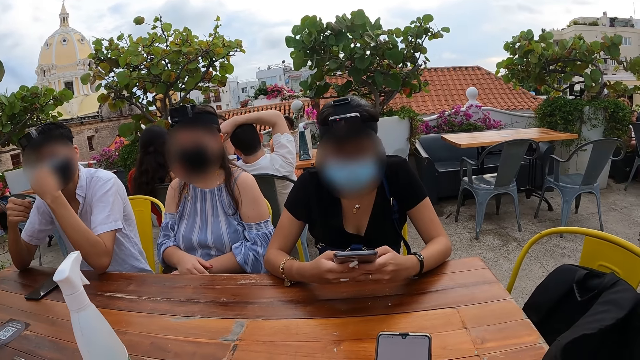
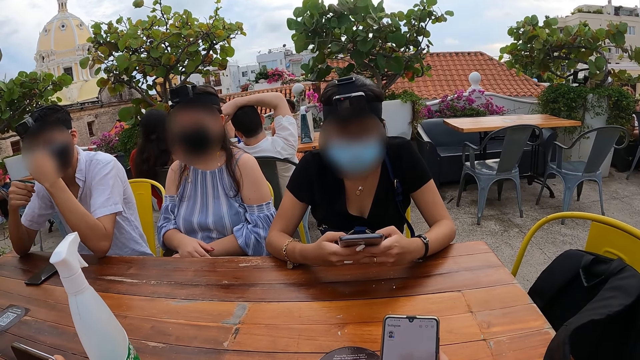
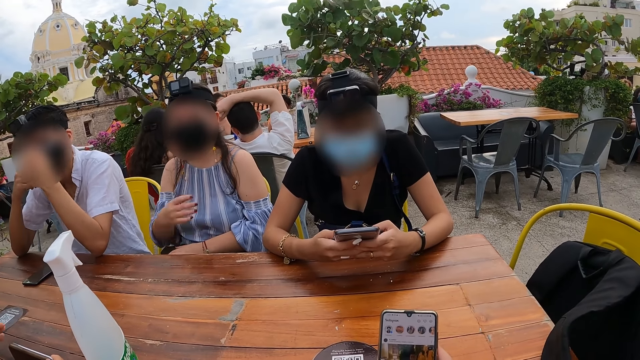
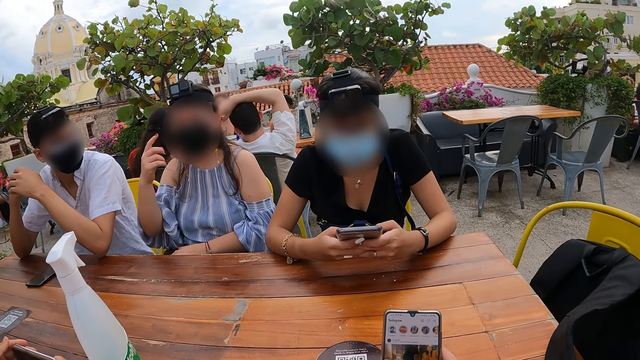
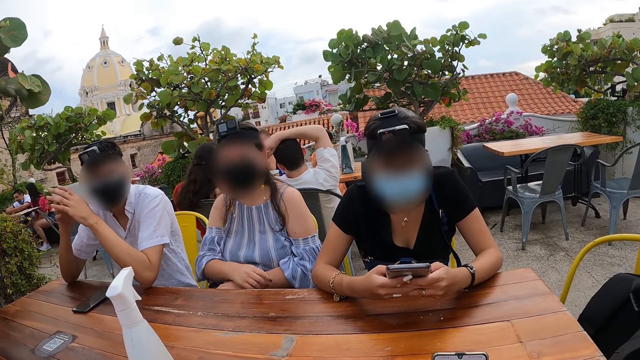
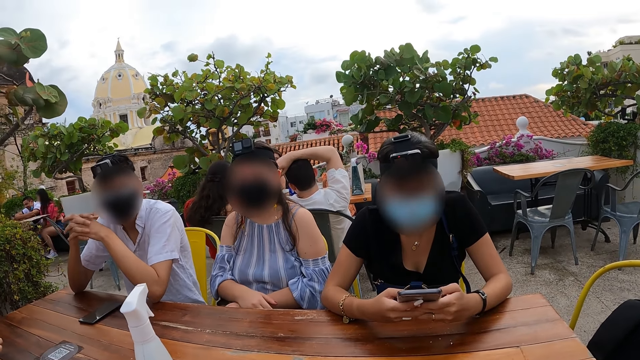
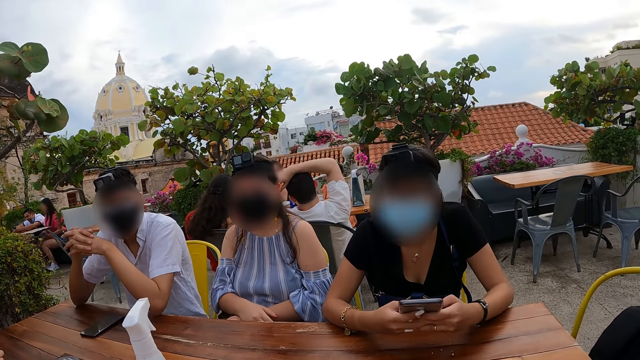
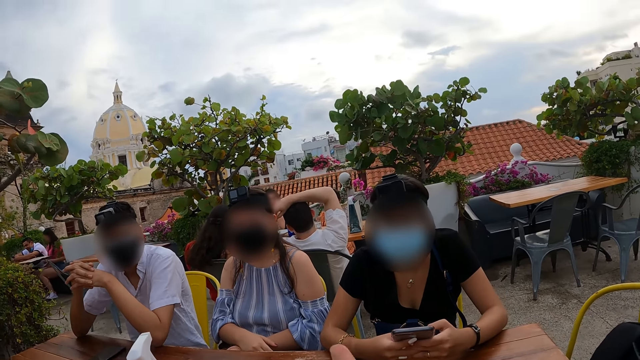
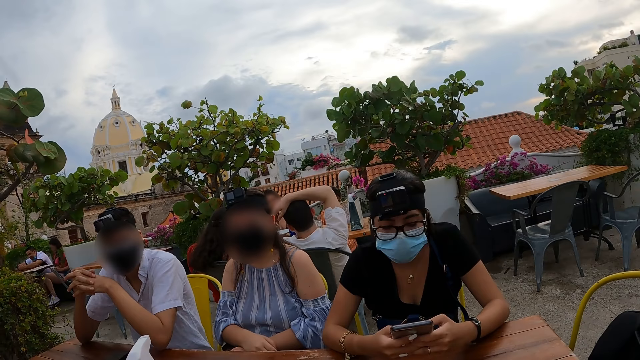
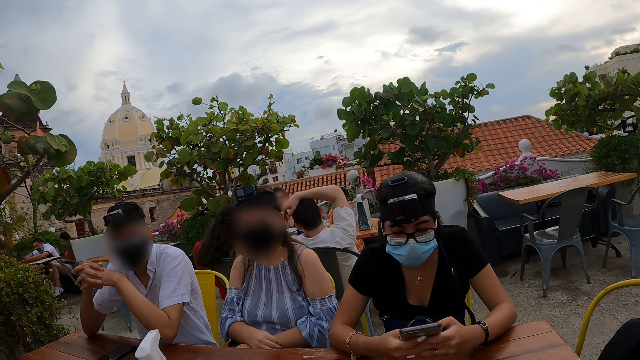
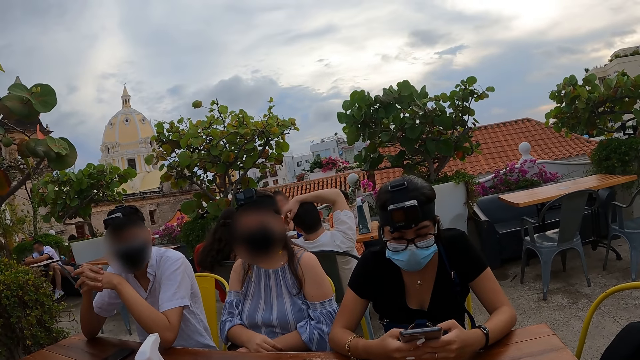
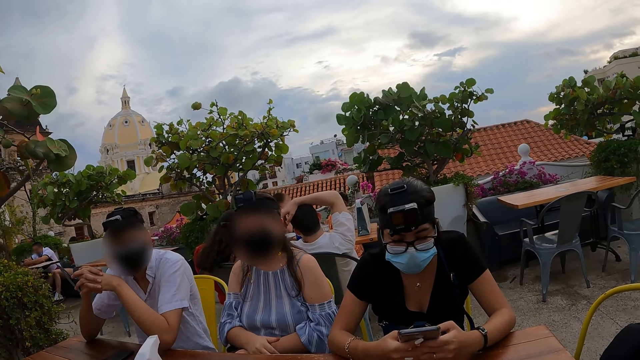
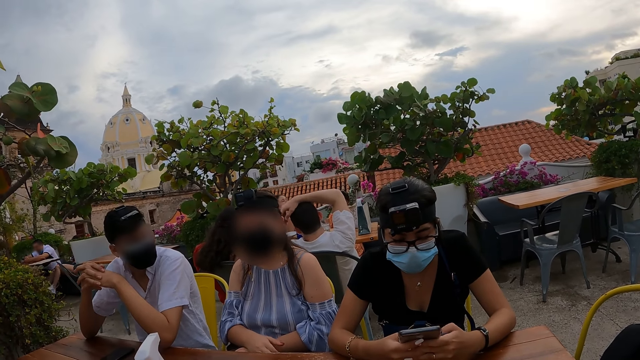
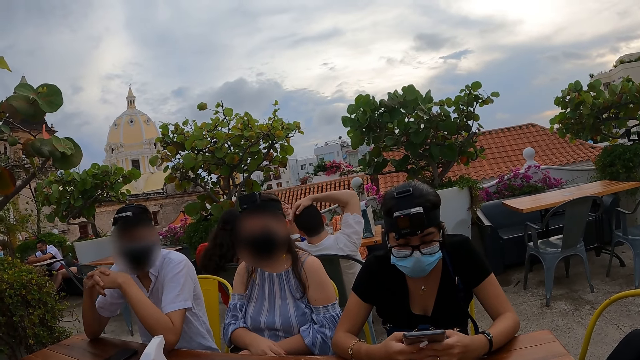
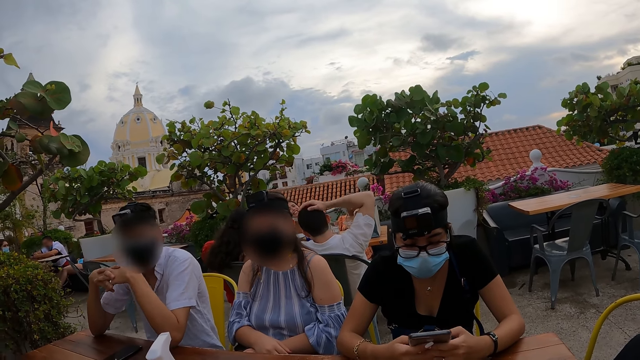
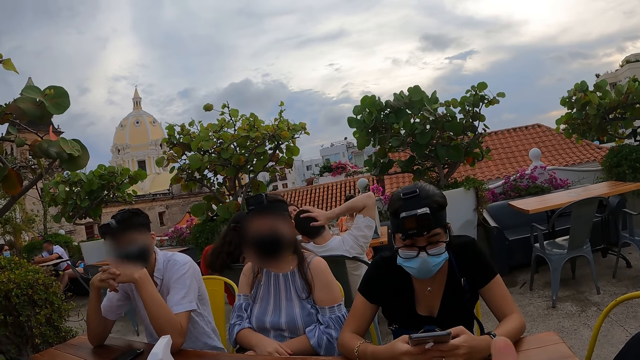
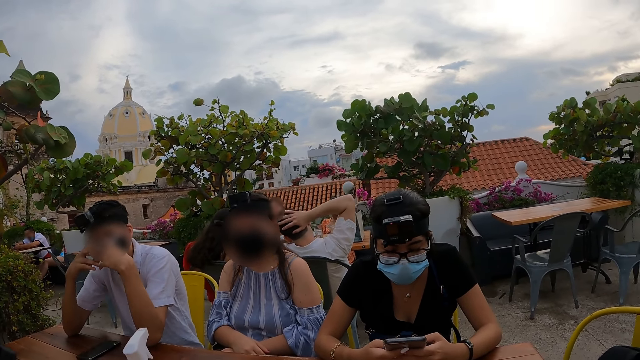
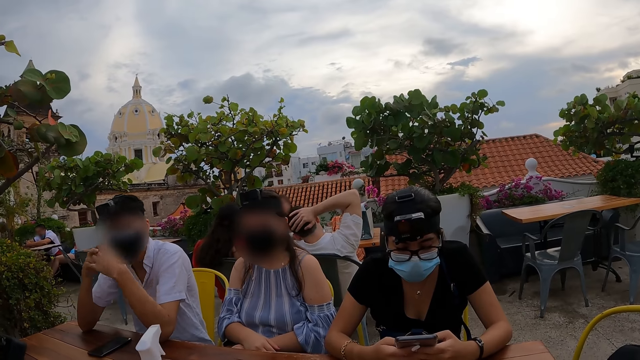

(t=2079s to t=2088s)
The camera wearer stares at his friends.

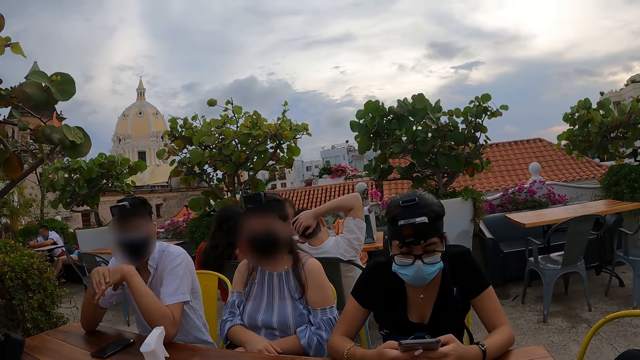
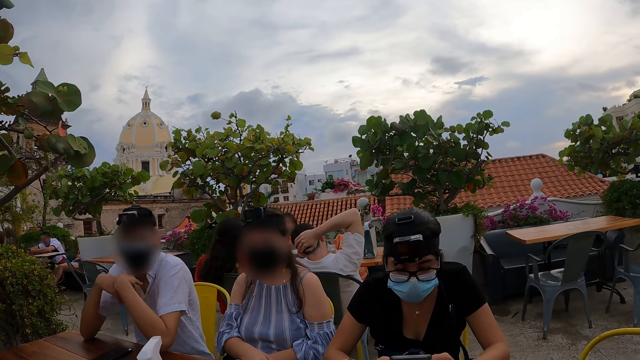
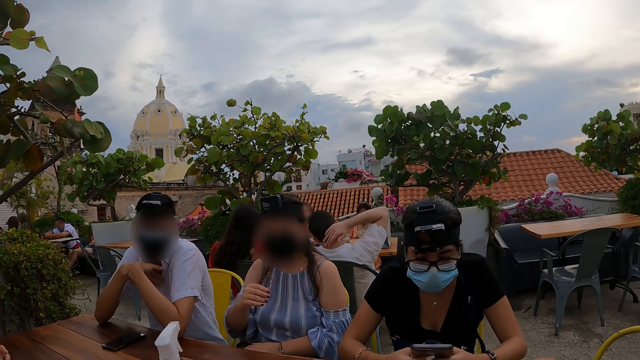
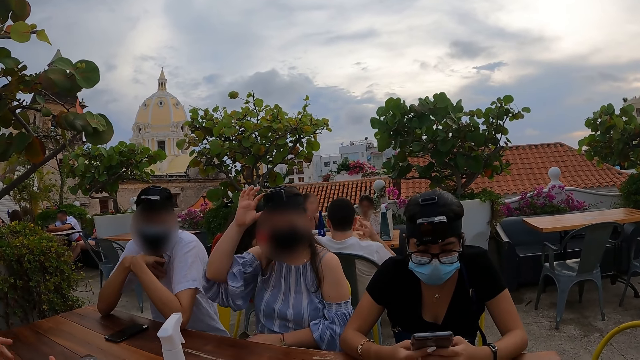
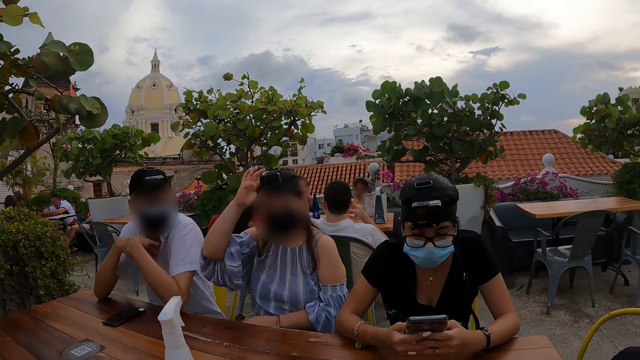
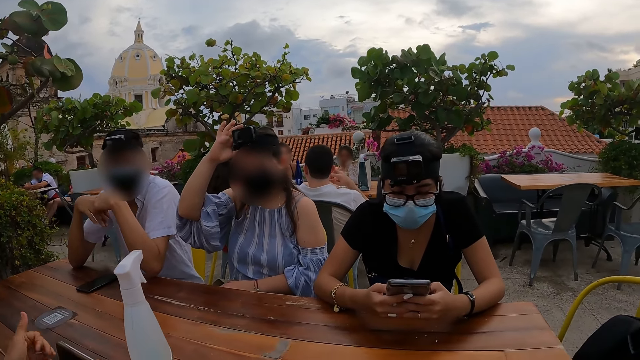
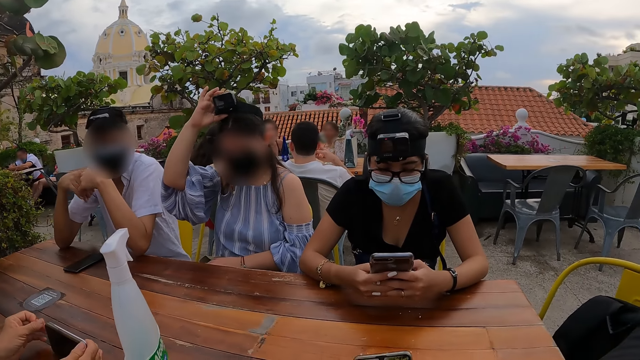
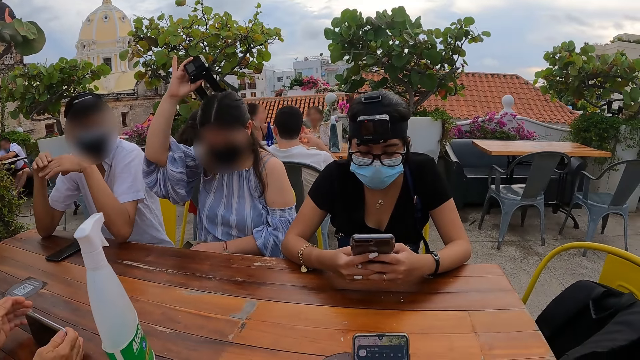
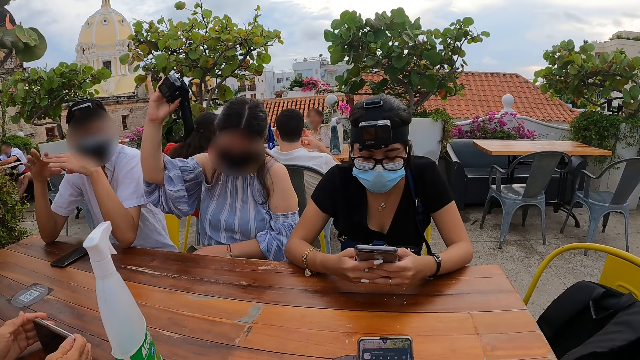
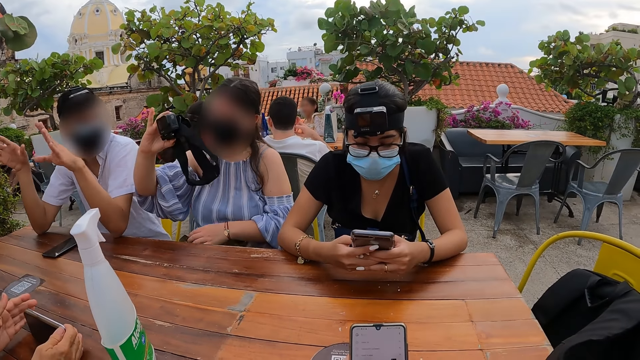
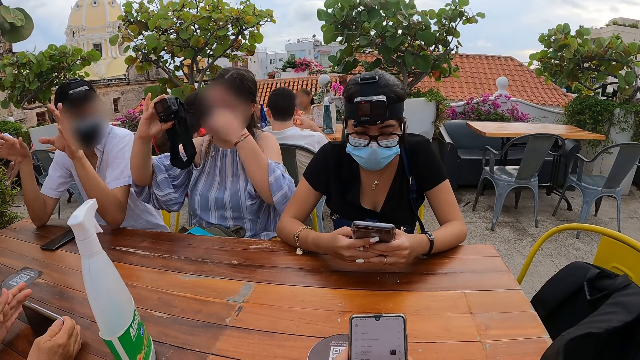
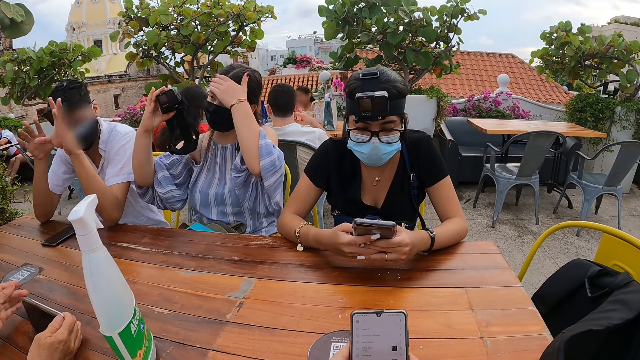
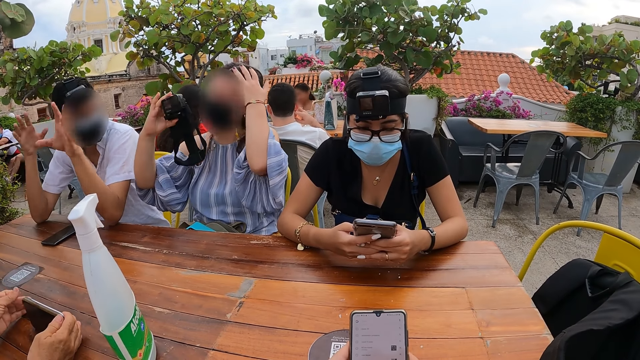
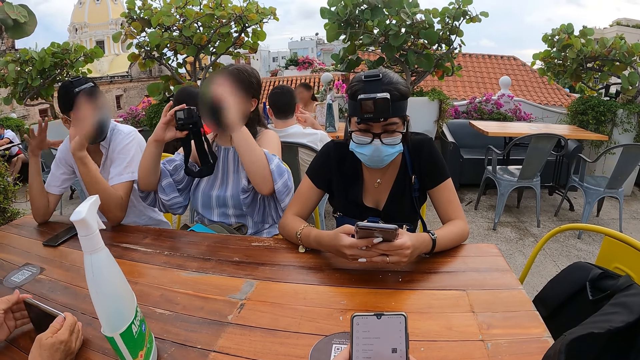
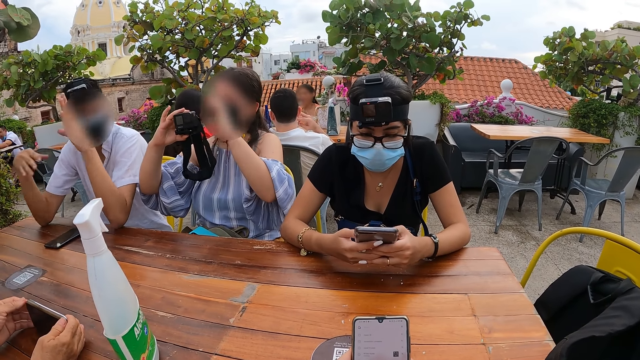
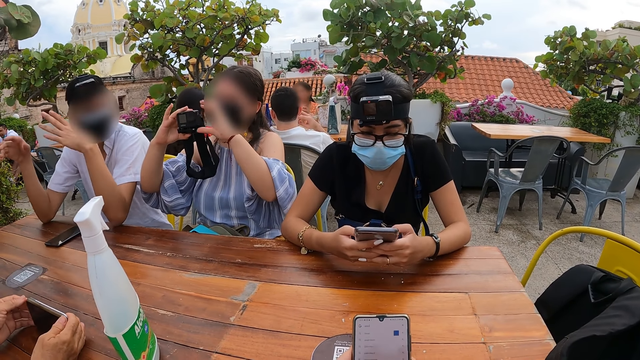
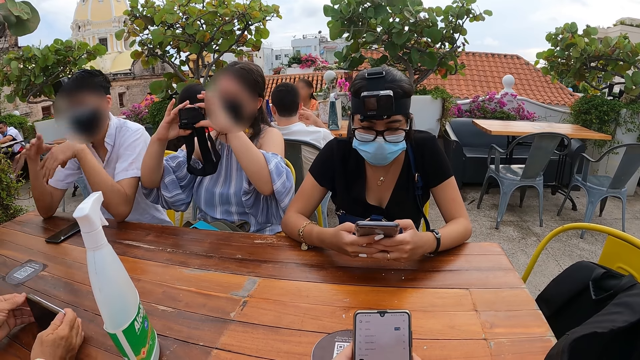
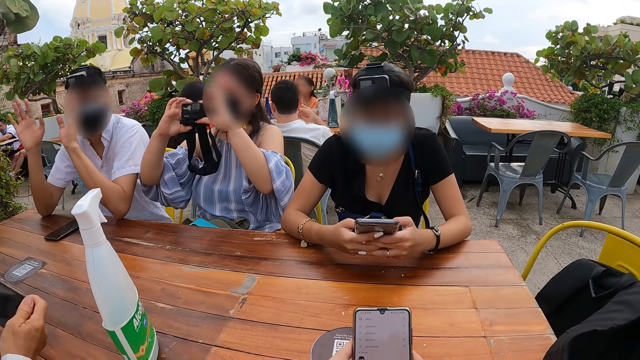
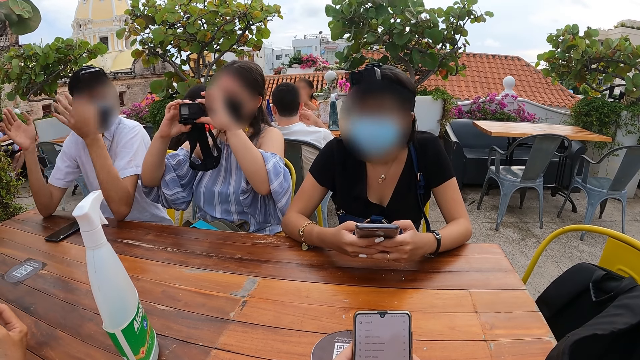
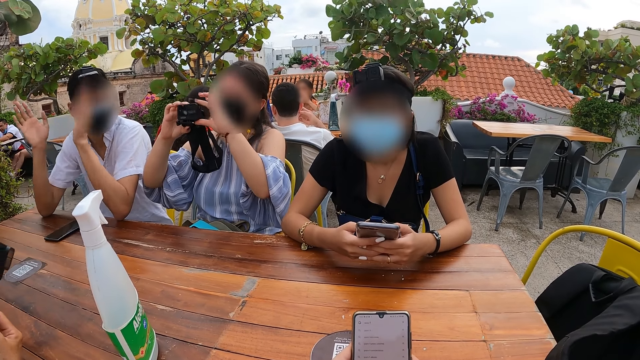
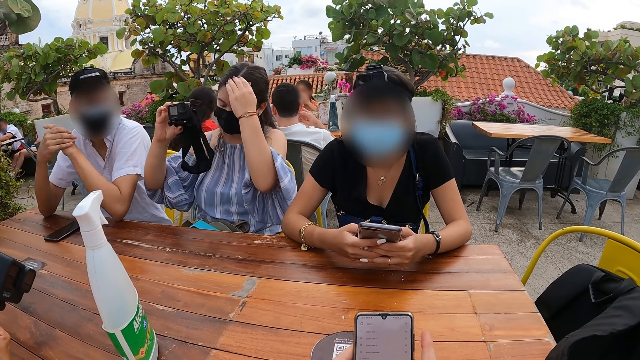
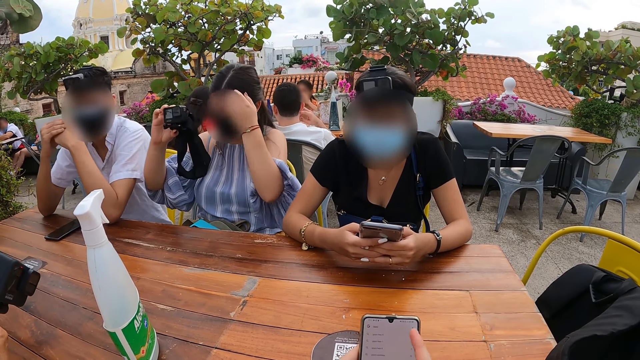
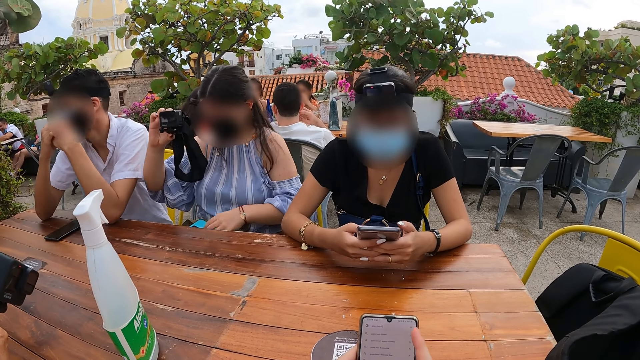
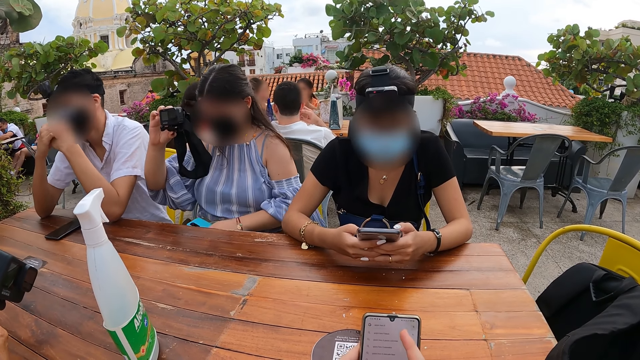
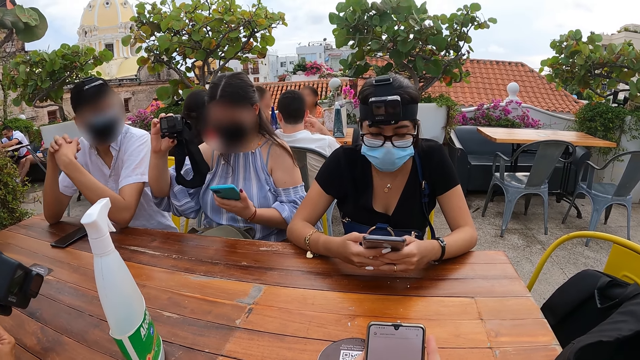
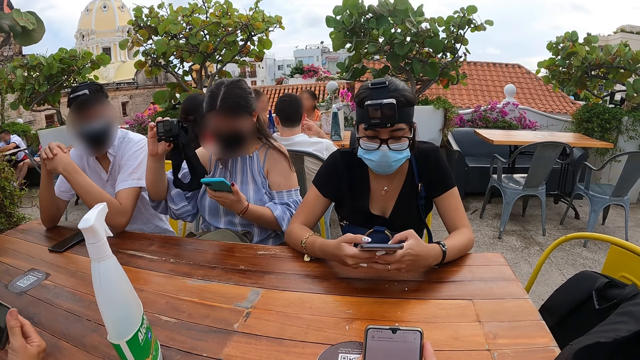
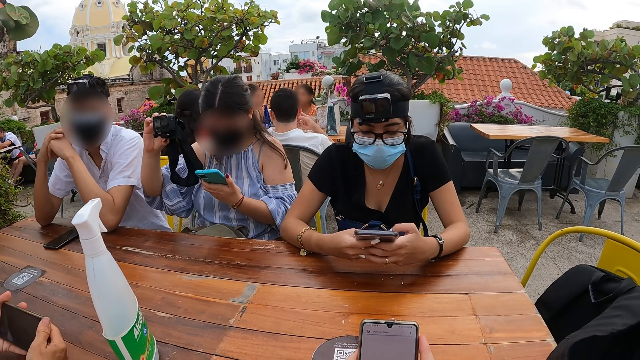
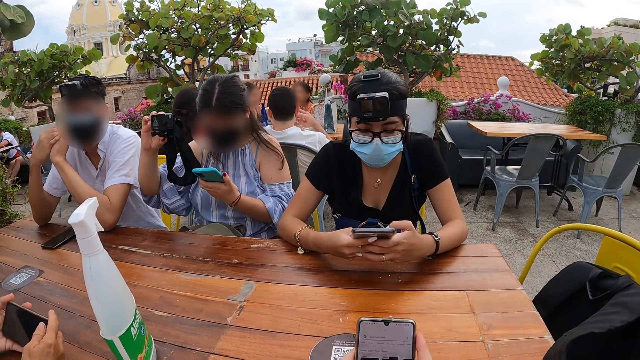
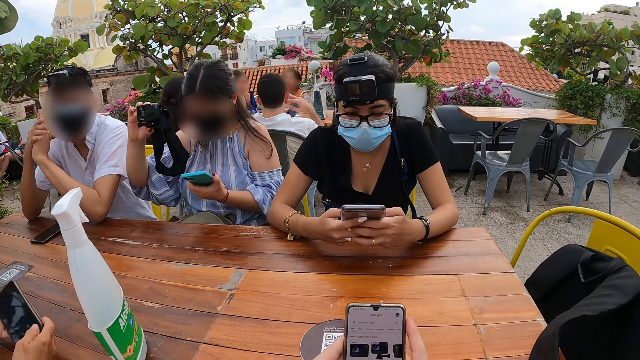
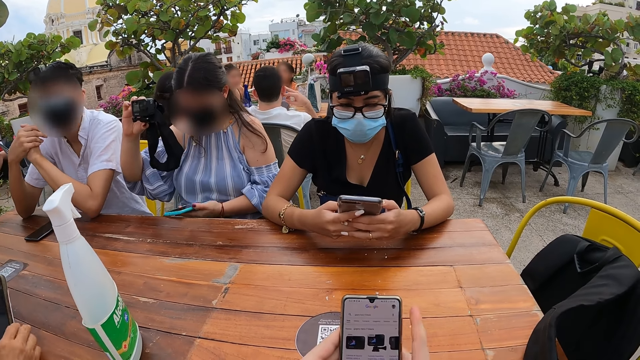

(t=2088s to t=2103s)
A woman removes the camera gear on her head with her right hand. The camera wearer scrolls through his phone with the left hand. A man interacts with the woman. The woman picks the mobile phone from her lap with her left hand.
